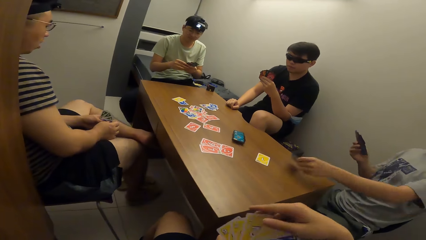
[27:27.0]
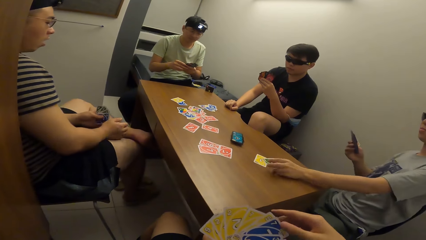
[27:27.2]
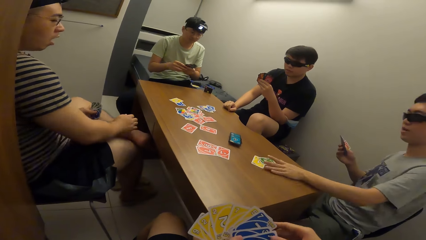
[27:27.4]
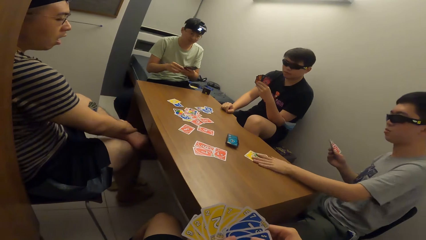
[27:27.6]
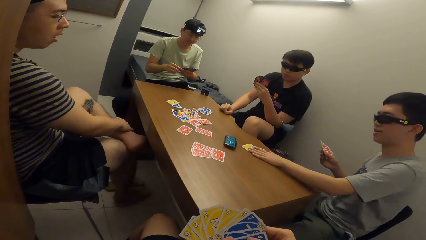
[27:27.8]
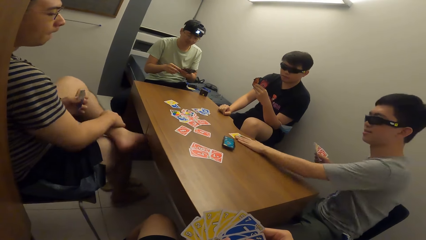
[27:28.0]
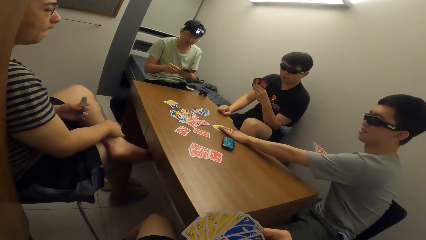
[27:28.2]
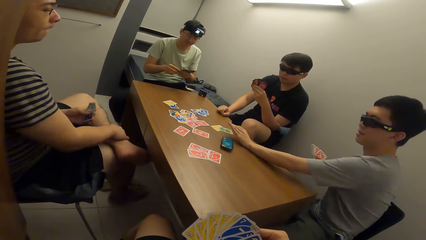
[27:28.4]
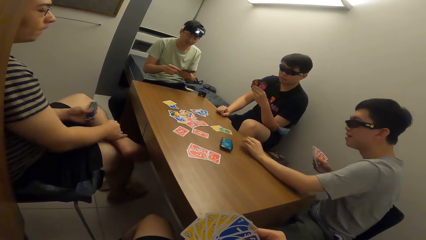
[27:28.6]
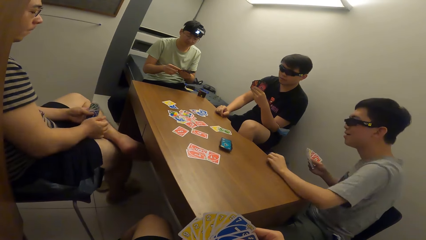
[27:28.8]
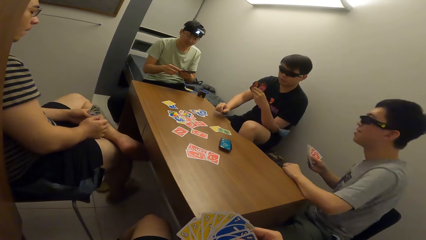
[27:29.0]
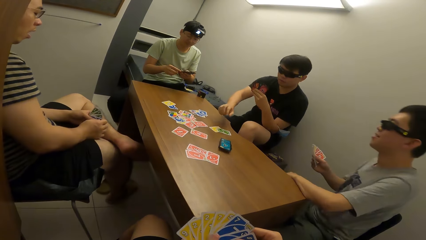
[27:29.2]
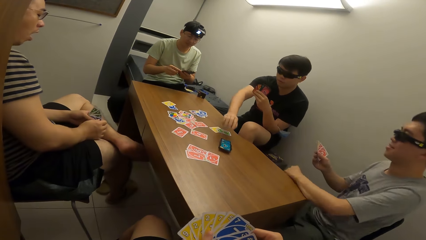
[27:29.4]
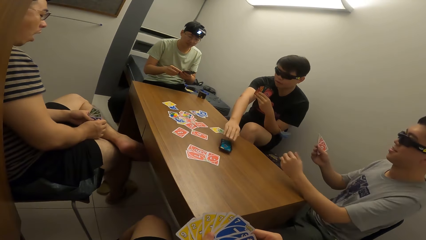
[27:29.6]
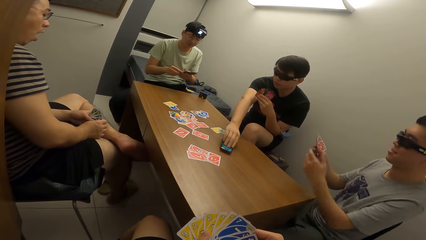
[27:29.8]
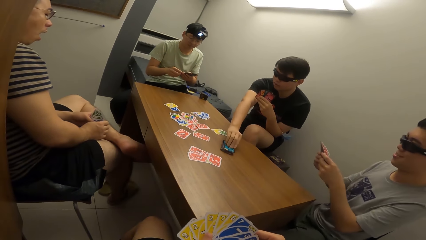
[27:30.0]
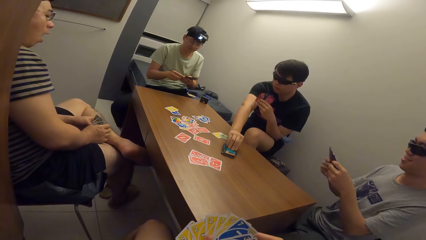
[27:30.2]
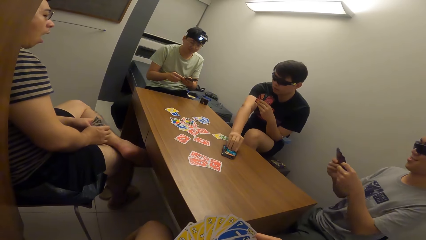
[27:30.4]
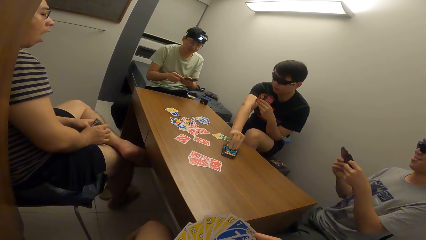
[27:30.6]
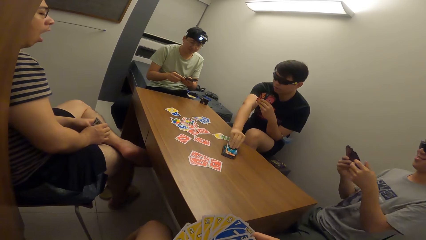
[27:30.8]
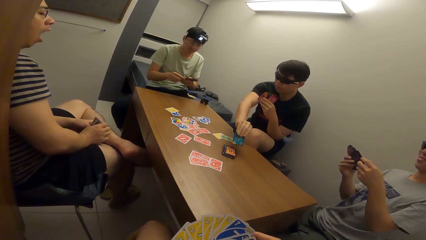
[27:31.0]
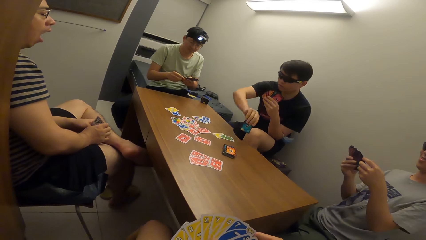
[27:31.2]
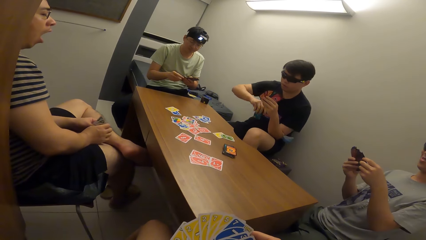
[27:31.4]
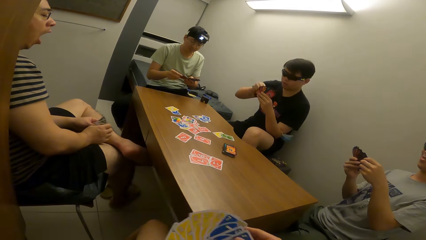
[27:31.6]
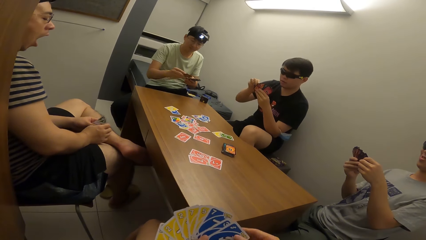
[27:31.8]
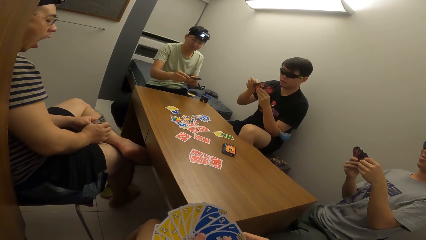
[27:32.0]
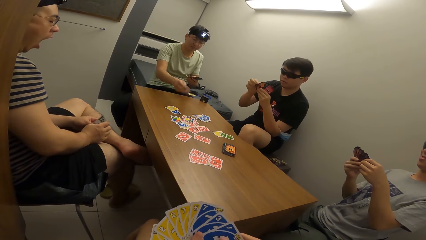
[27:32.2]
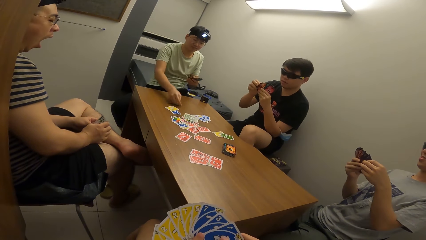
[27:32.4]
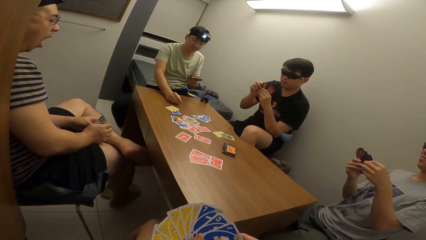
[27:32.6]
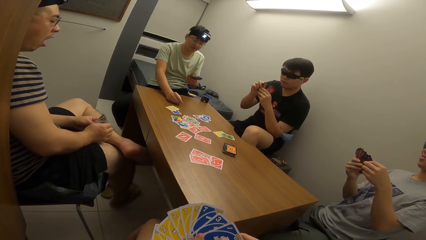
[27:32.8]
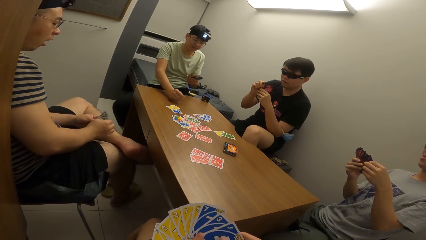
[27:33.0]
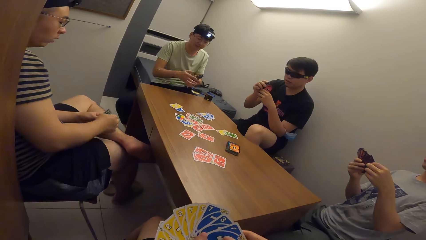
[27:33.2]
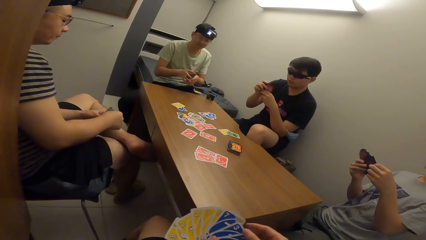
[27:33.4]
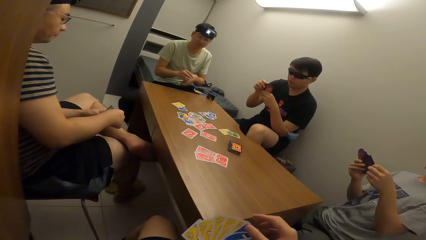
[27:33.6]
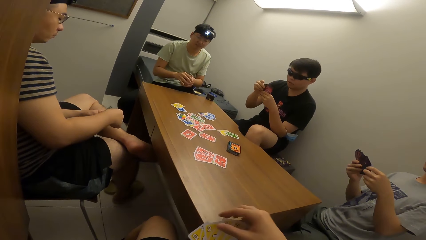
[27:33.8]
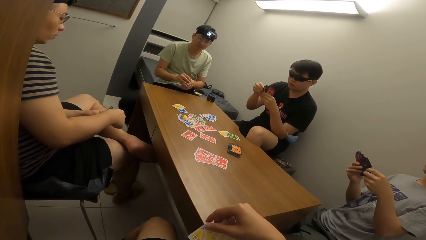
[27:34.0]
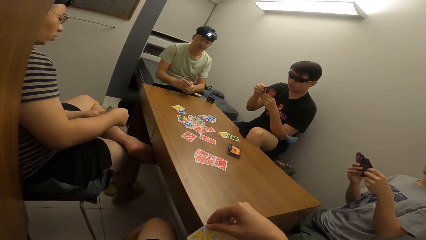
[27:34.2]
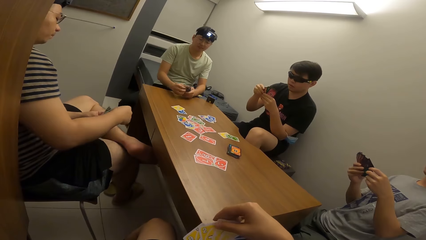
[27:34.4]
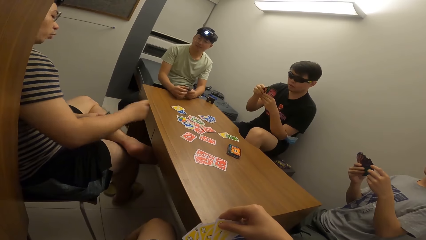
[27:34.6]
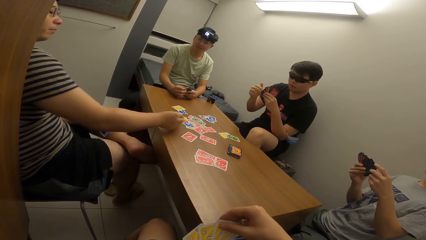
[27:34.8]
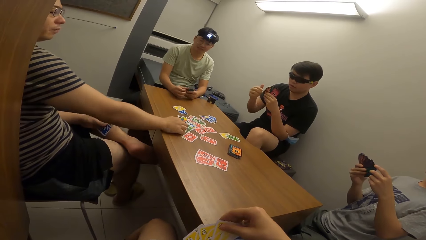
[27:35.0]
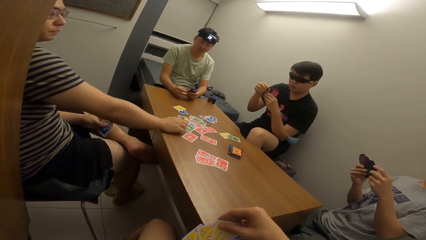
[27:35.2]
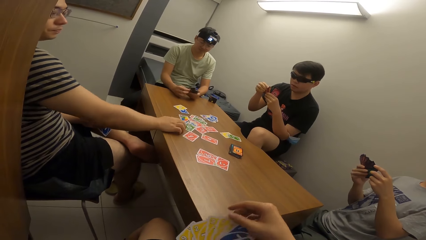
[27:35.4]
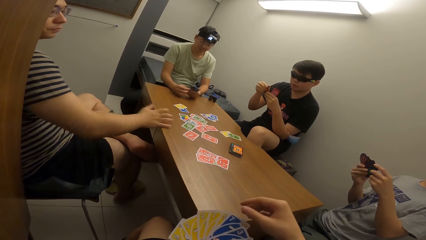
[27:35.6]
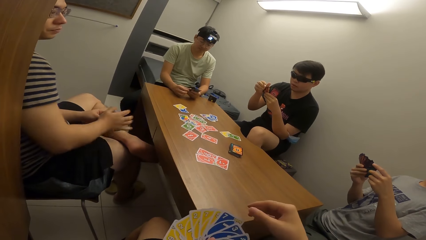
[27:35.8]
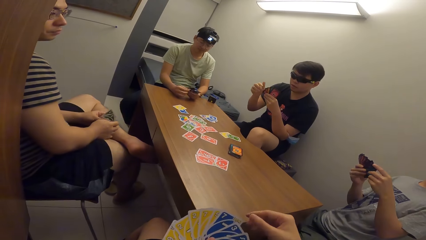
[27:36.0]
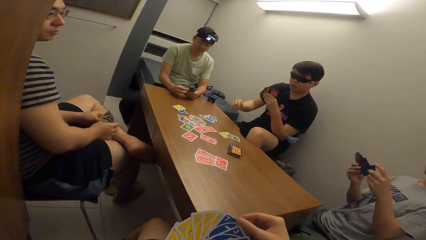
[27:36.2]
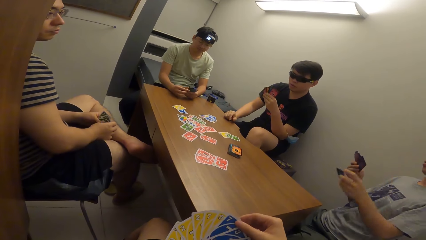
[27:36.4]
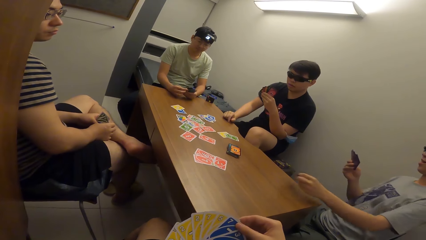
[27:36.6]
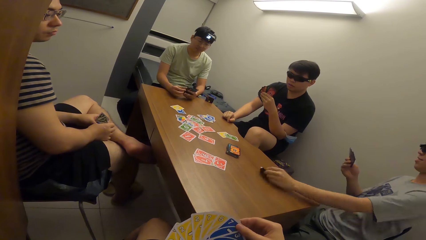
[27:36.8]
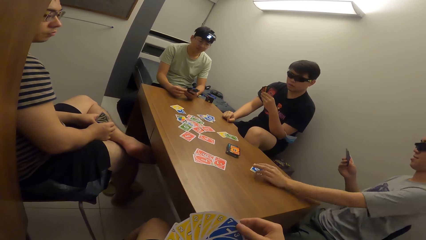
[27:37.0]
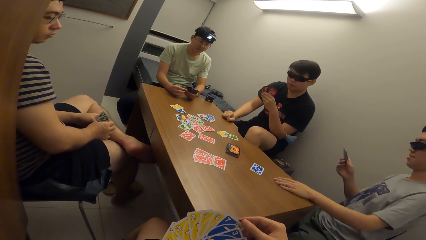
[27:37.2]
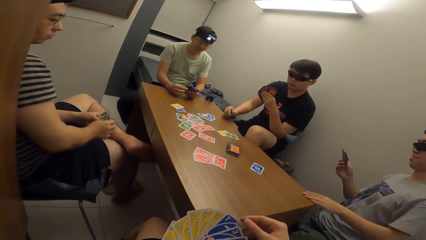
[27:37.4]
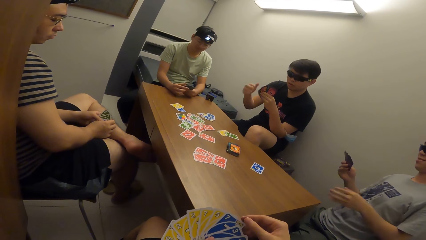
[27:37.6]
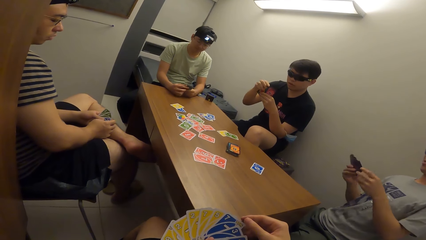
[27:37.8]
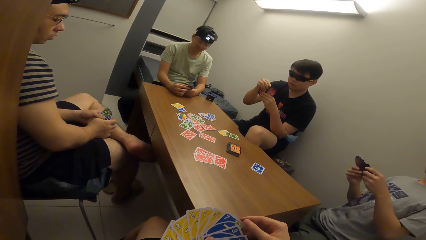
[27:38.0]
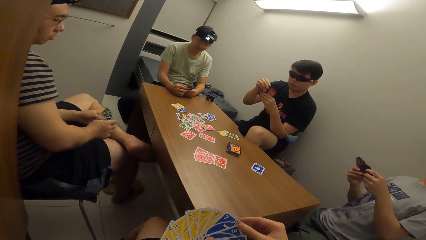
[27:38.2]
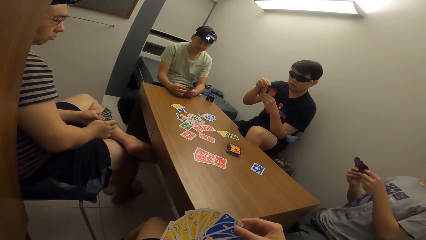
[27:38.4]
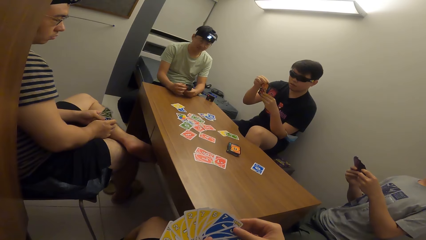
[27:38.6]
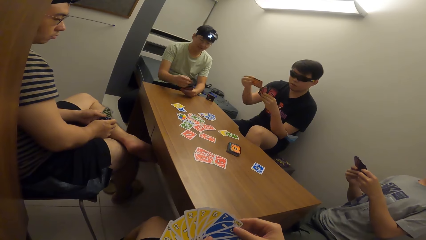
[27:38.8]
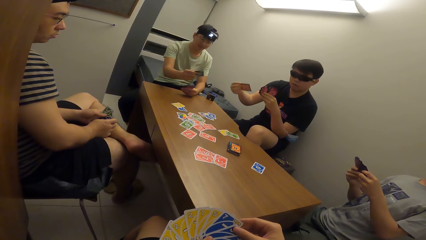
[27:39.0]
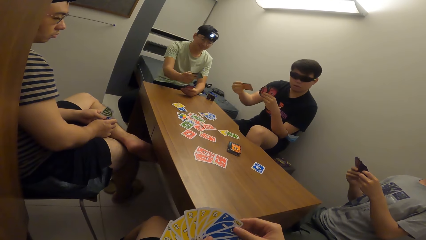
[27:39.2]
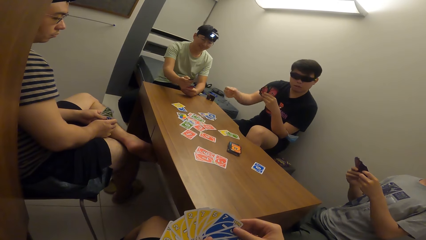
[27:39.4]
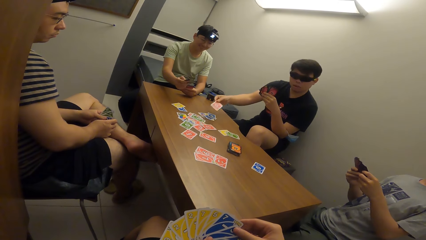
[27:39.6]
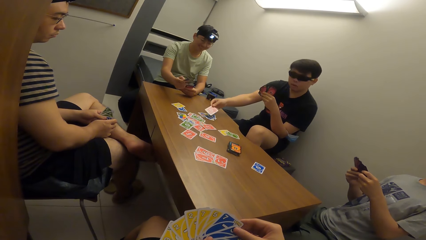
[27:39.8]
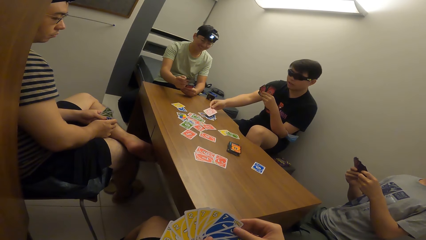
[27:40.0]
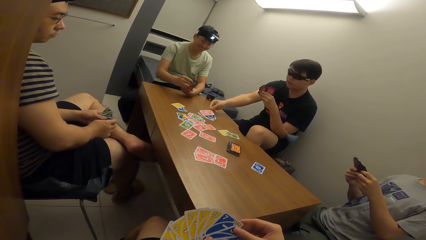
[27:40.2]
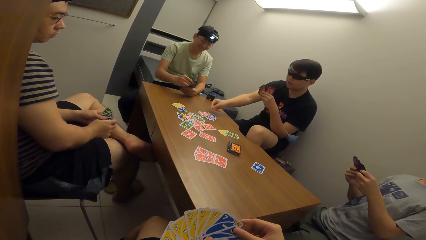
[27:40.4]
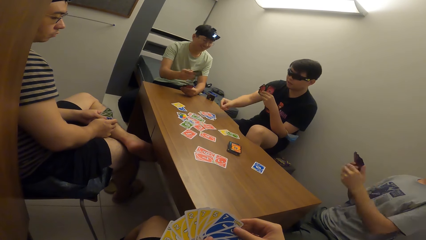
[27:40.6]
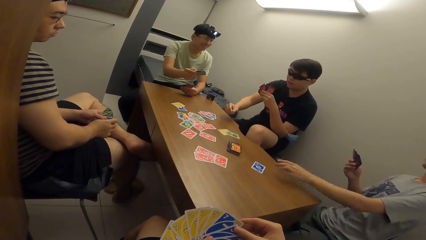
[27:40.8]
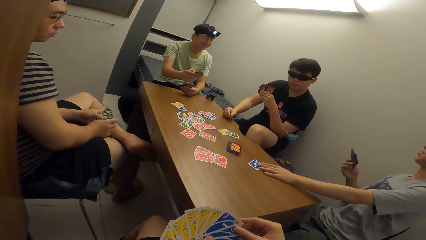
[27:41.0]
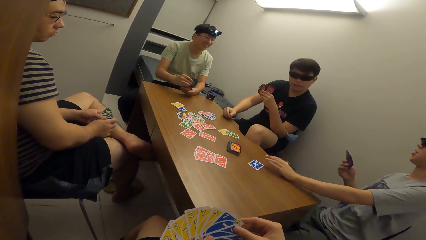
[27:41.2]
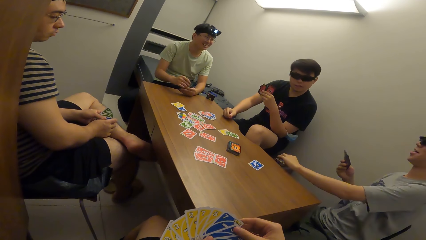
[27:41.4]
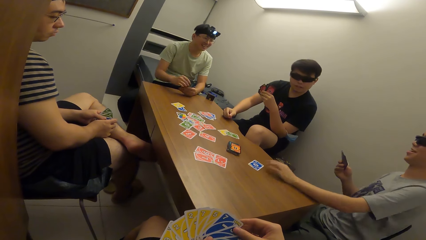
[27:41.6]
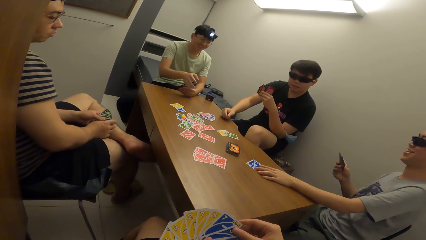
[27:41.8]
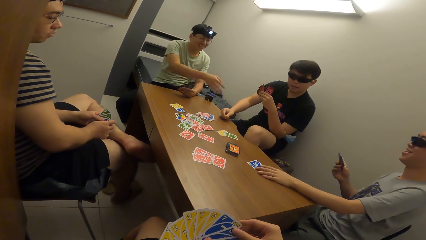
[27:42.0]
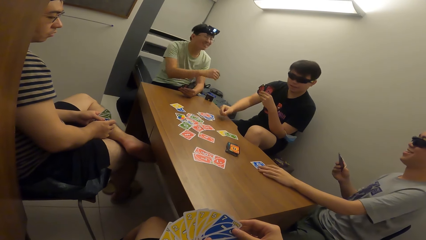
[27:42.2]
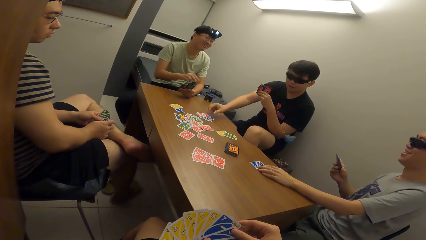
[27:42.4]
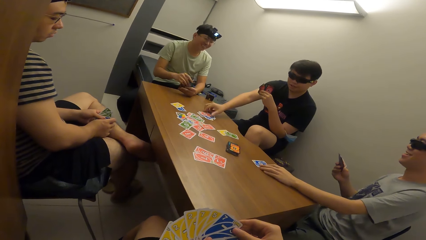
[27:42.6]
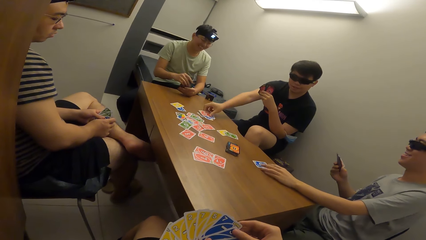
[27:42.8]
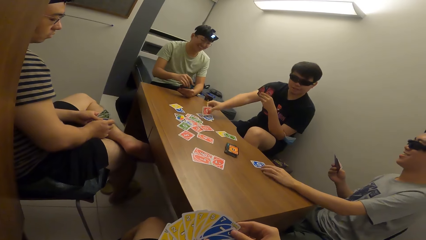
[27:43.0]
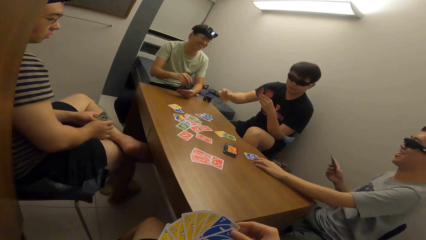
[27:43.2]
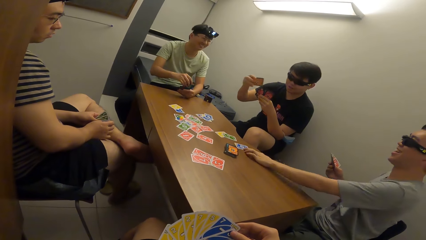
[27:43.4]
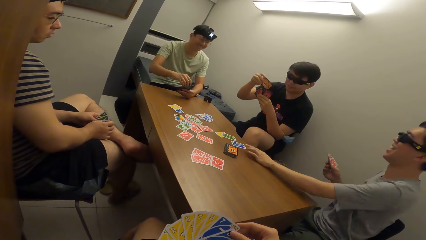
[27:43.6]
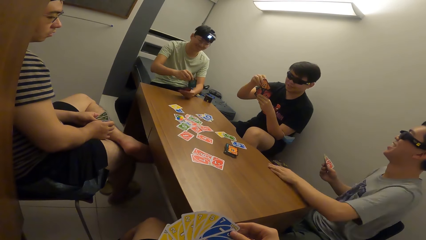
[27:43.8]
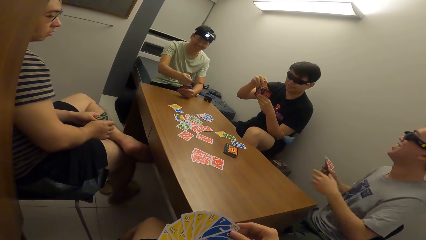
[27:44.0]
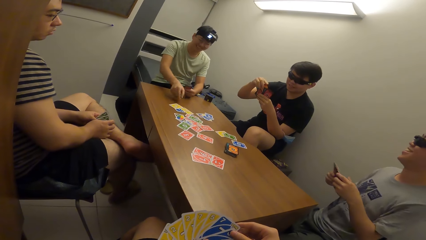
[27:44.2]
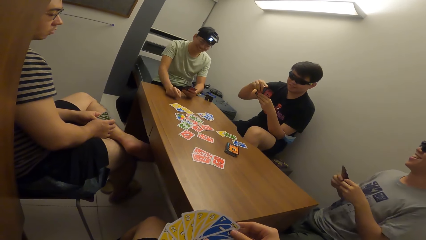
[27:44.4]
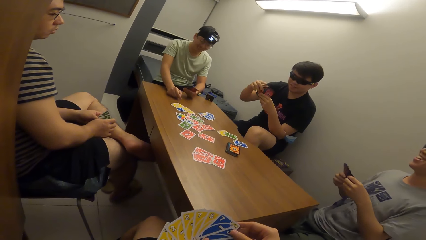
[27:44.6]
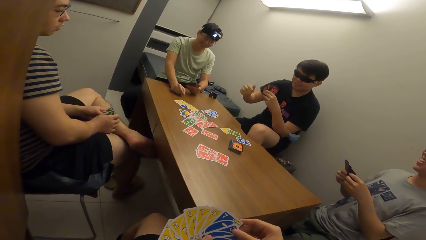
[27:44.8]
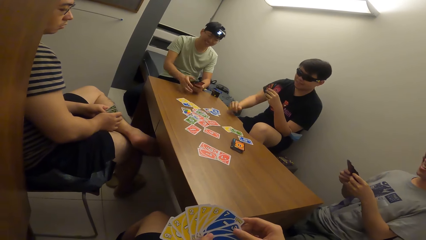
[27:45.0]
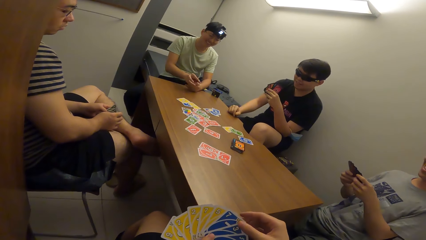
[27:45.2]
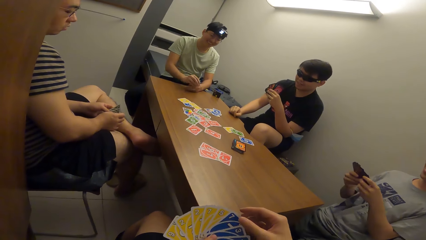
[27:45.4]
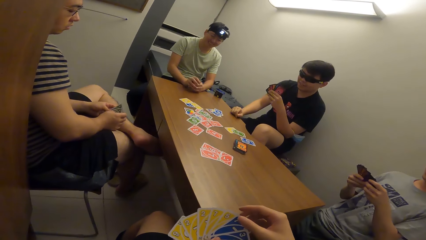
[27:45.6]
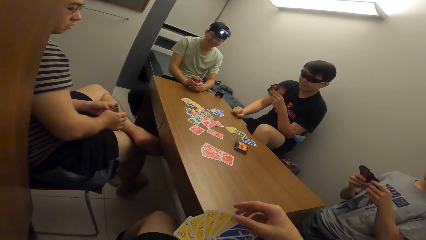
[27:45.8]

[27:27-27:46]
A man drops the playing card on the table with his left hand and adjusts the playing card on the table with his left hand. Another man picks a playing card from the table with his right hand. A third man drops the playing card on the table with his right hand. A fourth man drops the playing card on the table with his right hand. The first man drops the playing card on the table with his left hand. The second man drops the playing card on the table with his right hand. The first man adjusts the playing card on the table with his left hand. The second man picks the playing card. The third man drops the playing card on the table with his right hand.
